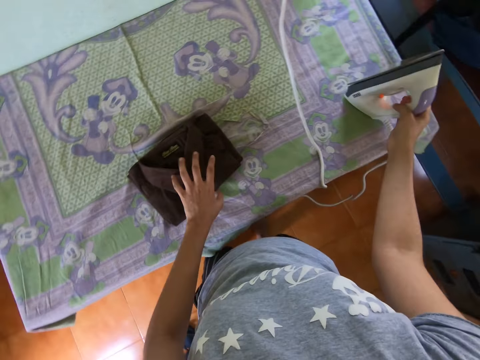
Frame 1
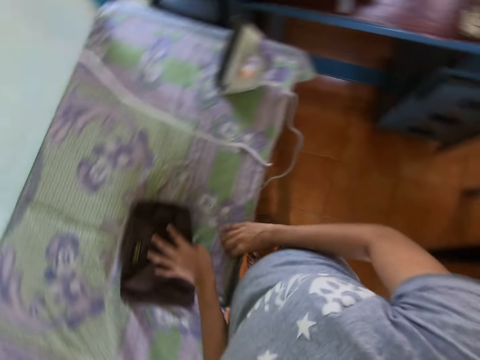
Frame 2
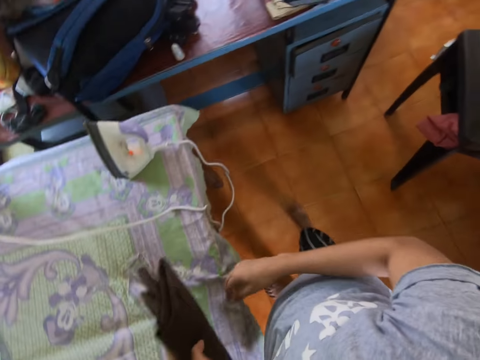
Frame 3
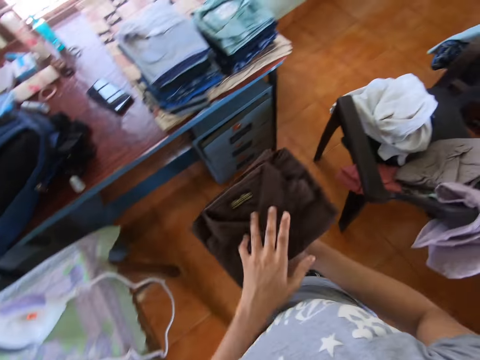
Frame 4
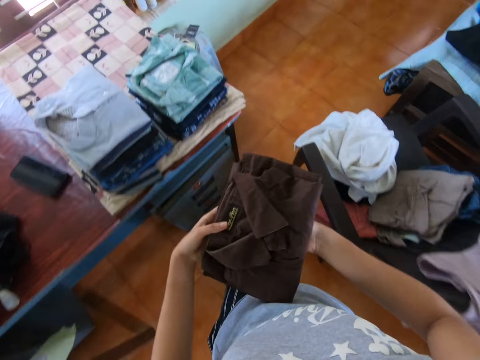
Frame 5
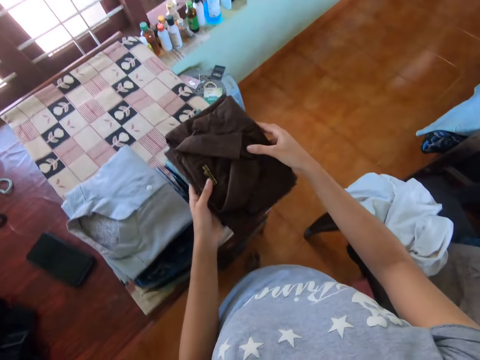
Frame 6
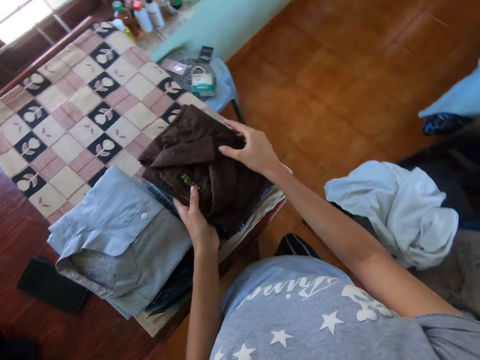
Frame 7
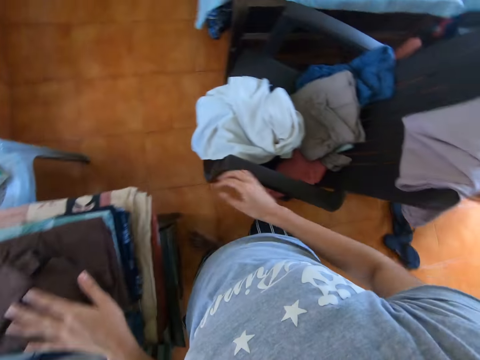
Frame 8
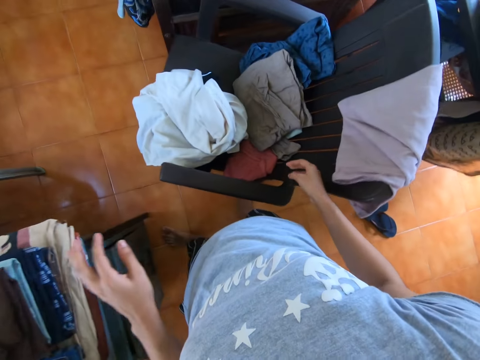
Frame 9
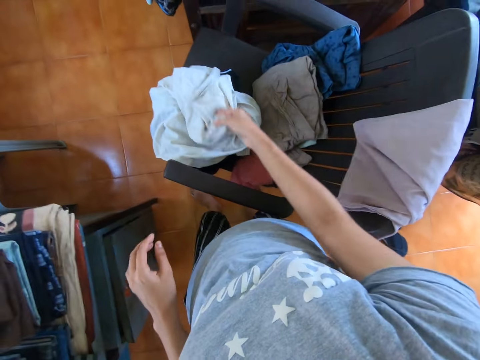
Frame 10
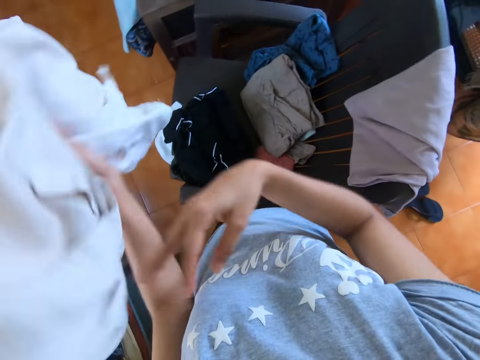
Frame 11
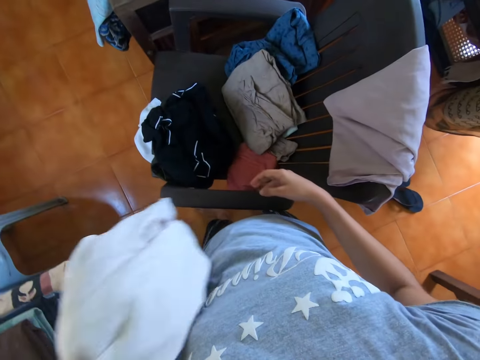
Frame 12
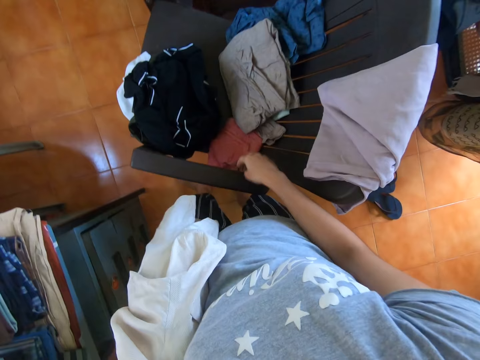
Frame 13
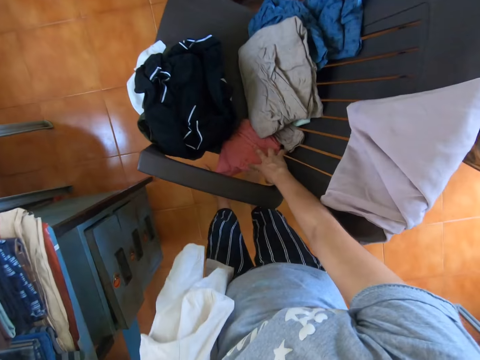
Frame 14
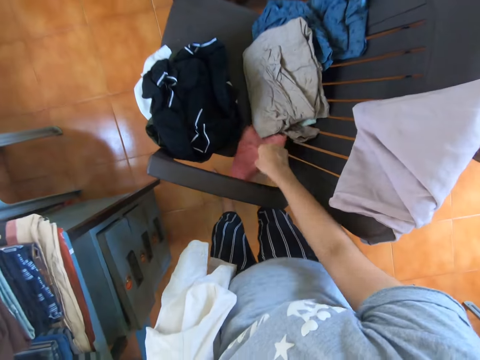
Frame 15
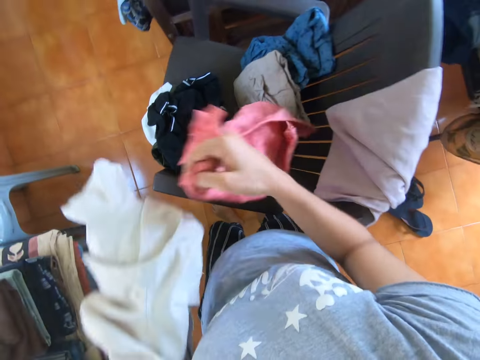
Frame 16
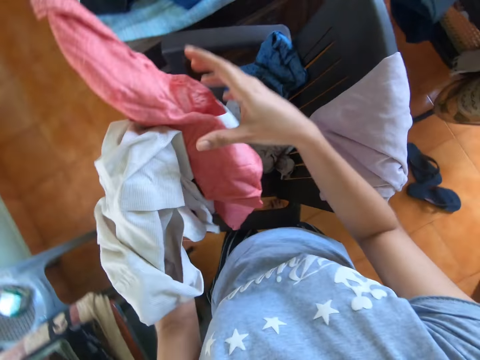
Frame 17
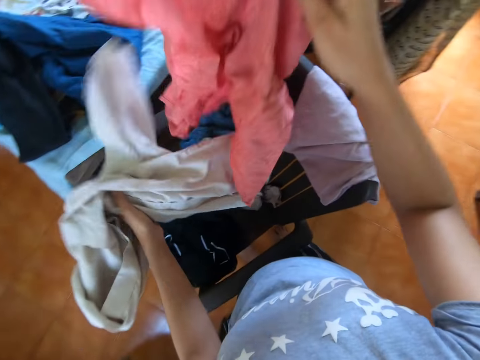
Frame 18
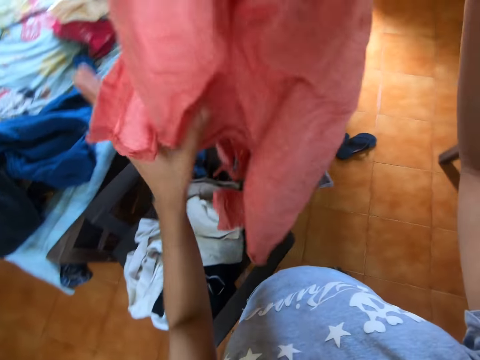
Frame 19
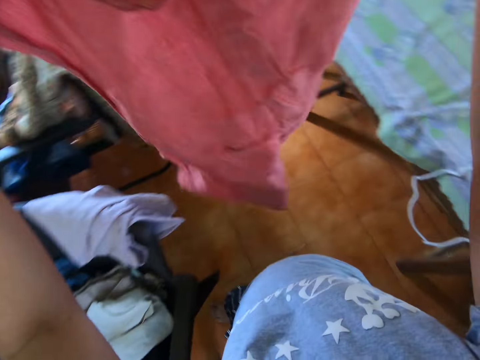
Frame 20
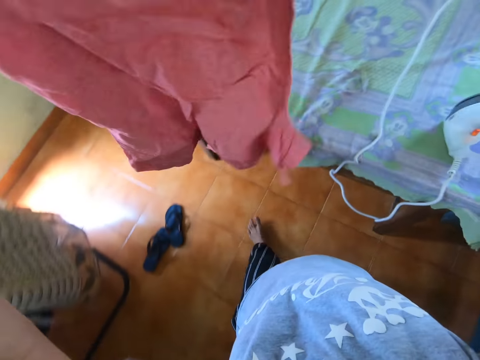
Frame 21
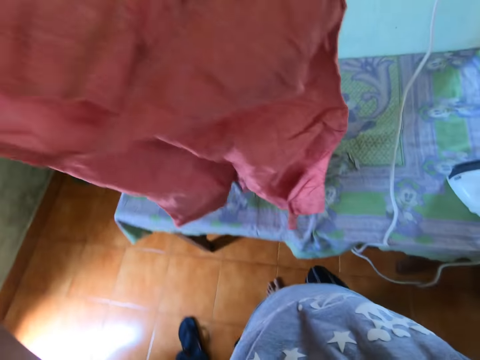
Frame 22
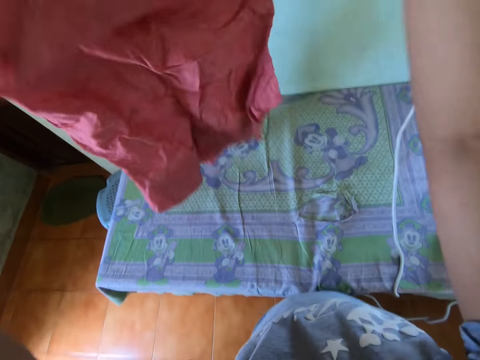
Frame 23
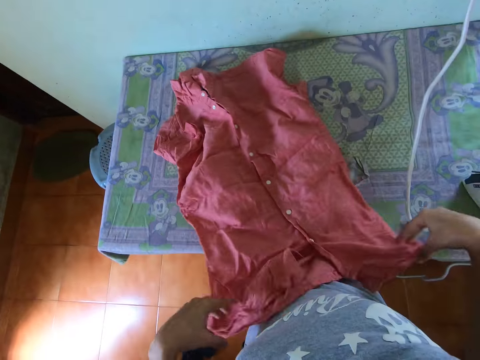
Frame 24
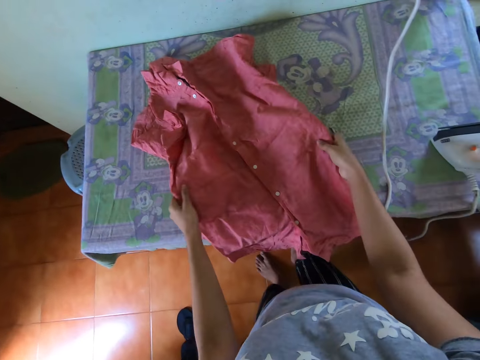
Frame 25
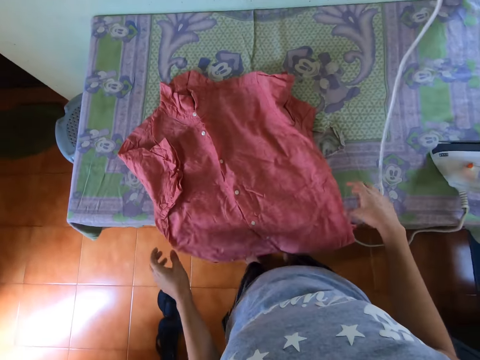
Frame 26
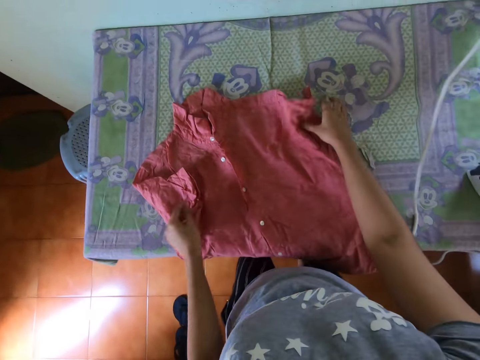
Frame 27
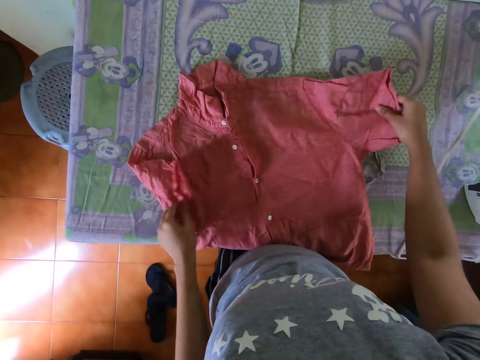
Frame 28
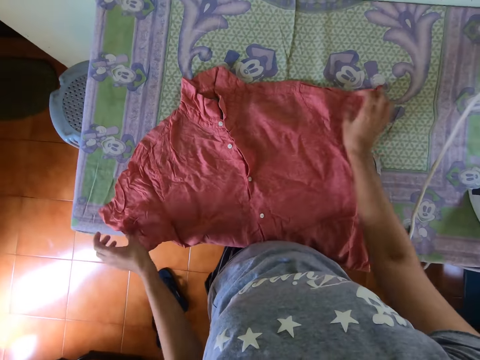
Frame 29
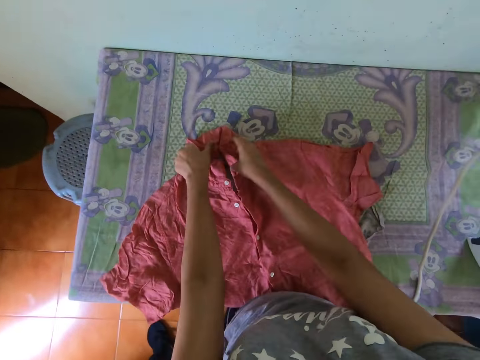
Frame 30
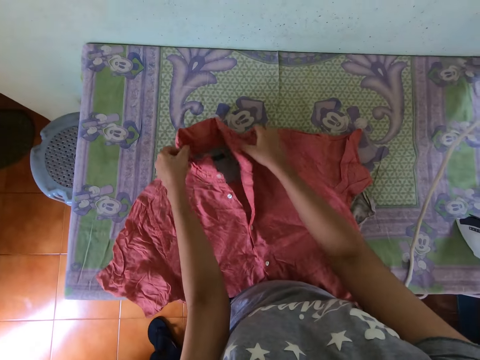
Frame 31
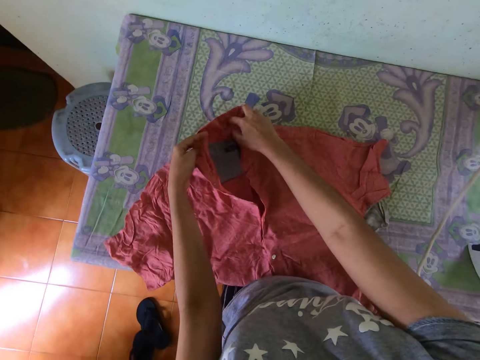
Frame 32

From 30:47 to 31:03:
The camera wearer drops the iron box on the table. They pick up the blouse with both hands. They arrange the blouse on top of others. They pick up the shirt with the right hand. They take the shirt with the left hand. They pick up the blouse with the right hand. They drop the blouse on the chair. They lift the blouse with both hands. They drop the blouse on the table. They stretch the blouse with both hands.

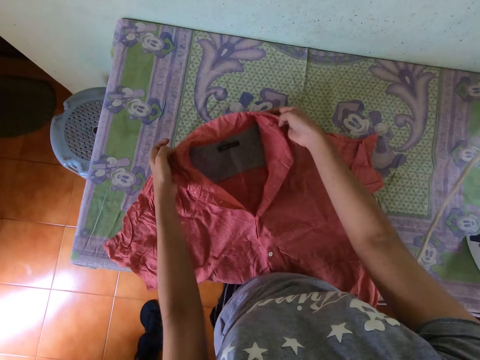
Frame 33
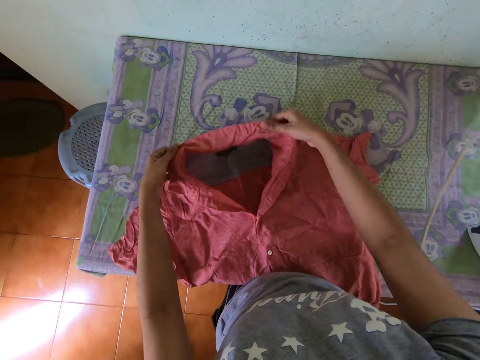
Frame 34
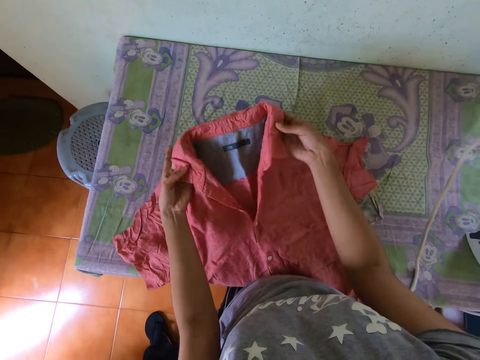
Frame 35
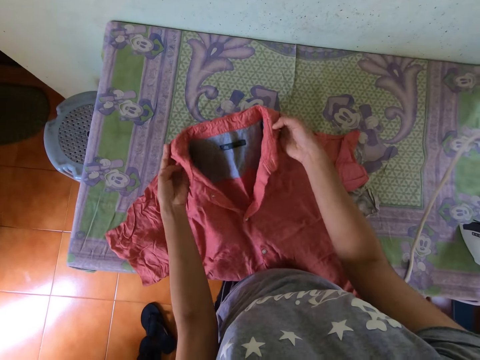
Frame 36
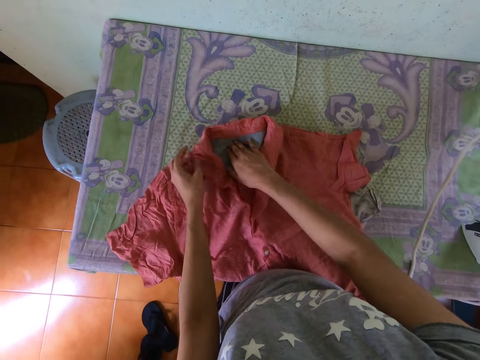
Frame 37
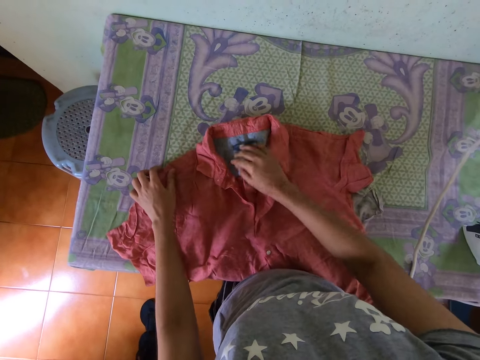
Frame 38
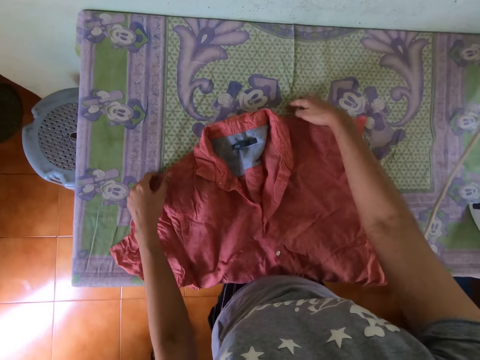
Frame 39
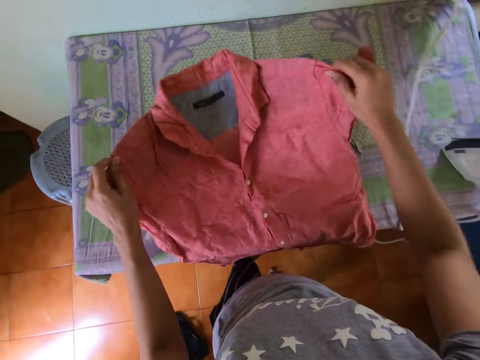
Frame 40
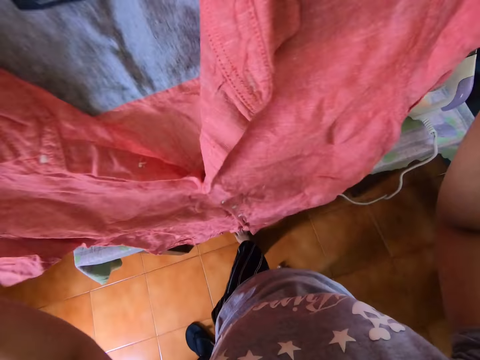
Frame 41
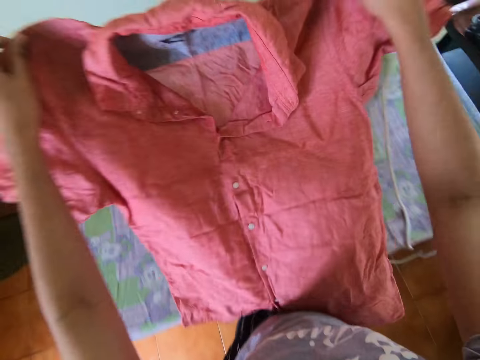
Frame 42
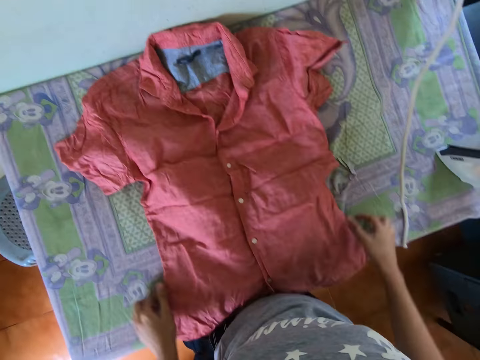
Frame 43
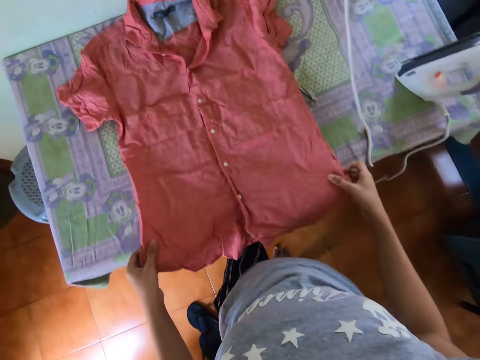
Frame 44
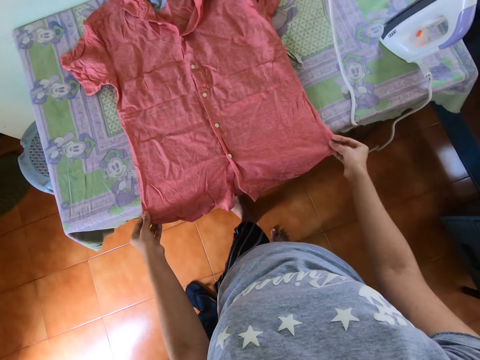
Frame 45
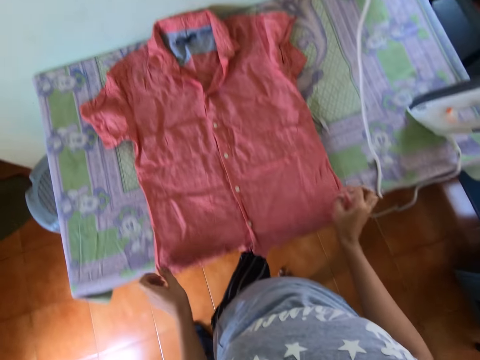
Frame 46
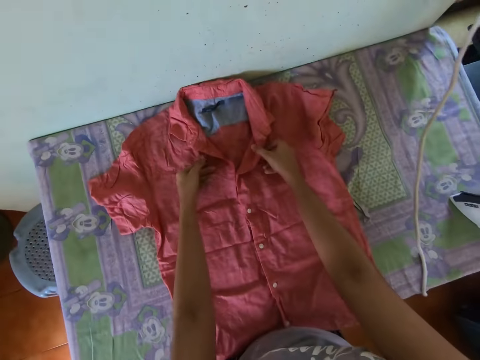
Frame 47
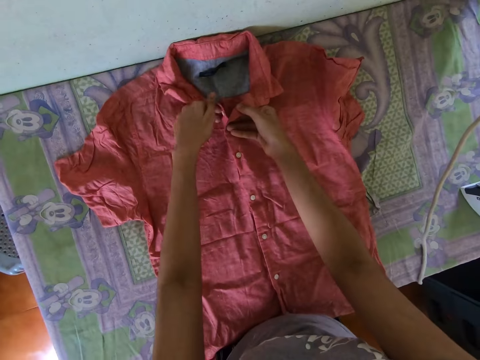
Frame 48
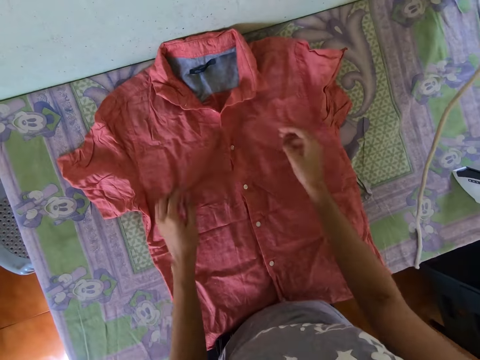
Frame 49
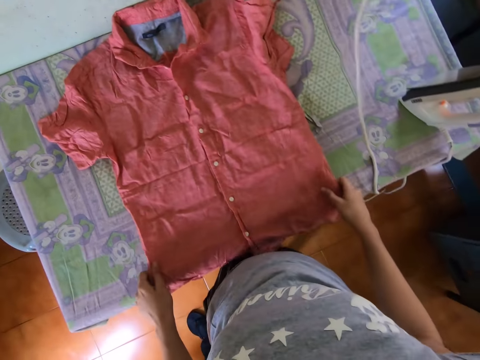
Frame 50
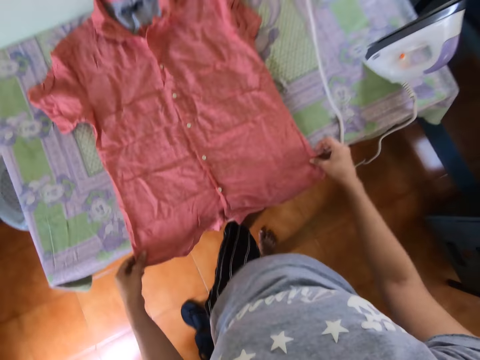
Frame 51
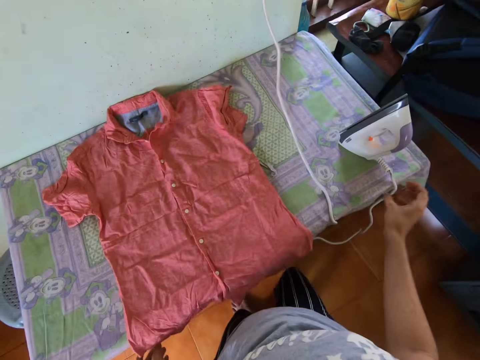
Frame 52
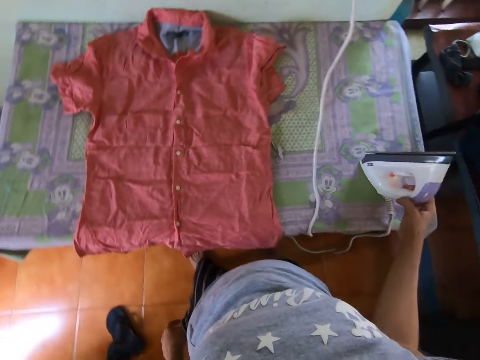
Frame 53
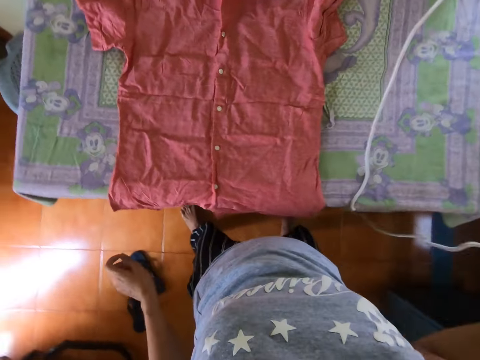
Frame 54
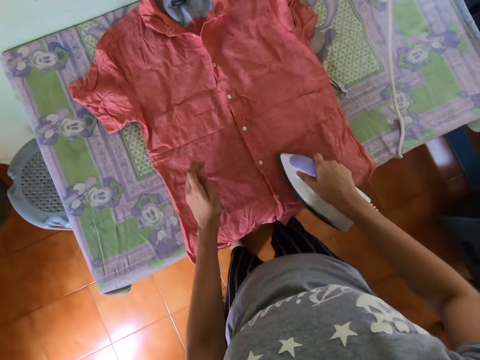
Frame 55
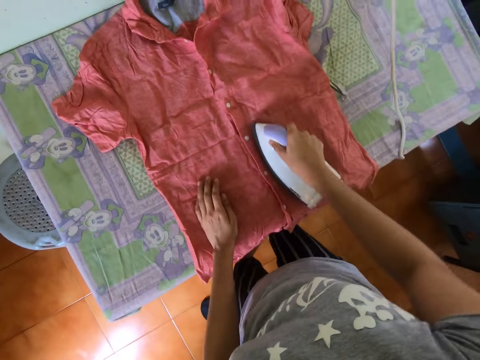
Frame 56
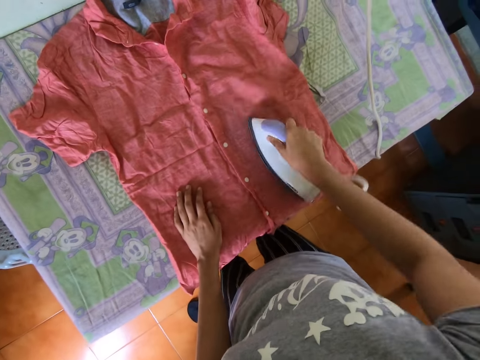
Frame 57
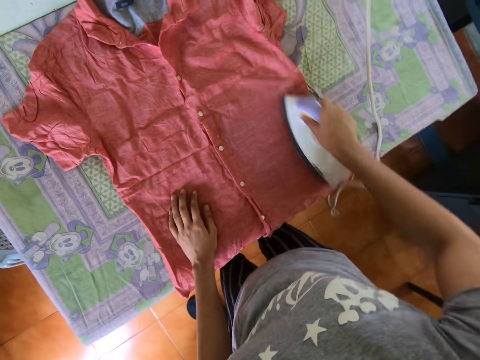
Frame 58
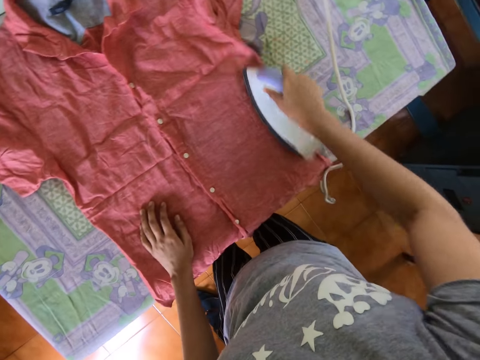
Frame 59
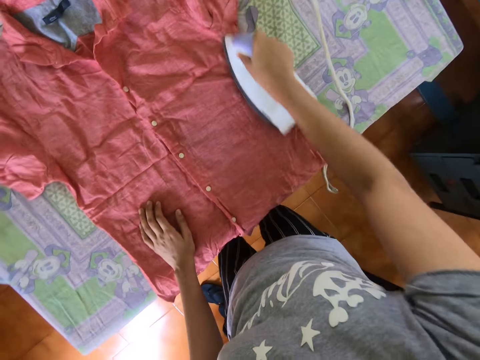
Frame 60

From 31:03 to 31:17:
The camera wearer stretches the collar with both hands. They lift the blouse with both hands, drop the blouse on the table, and stretch the blouse with both hands. They push the collar with both hands. They pick up the iron box with the right hand and iron the blouse with the right hand.
